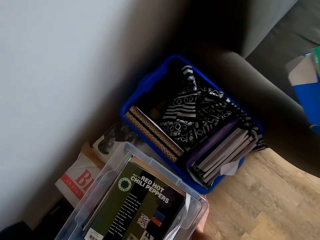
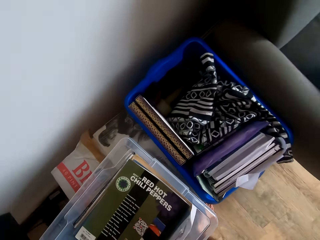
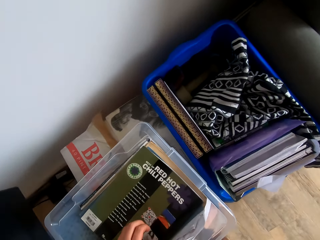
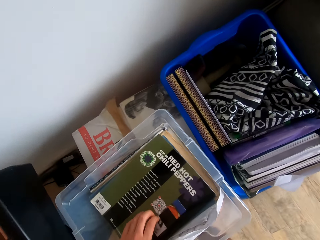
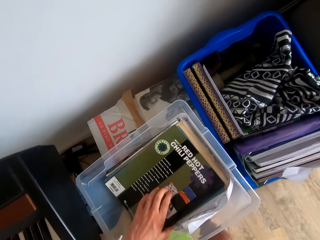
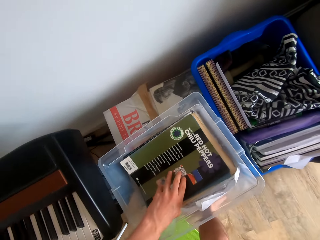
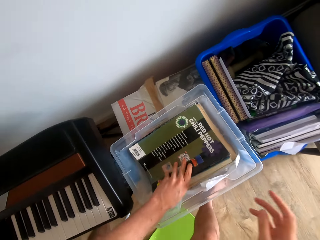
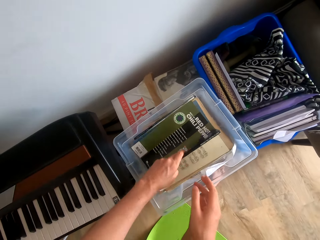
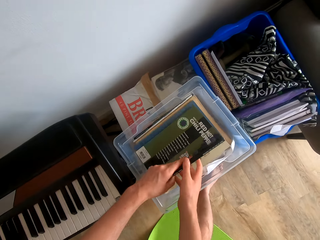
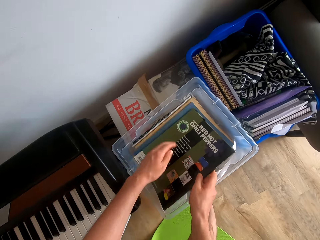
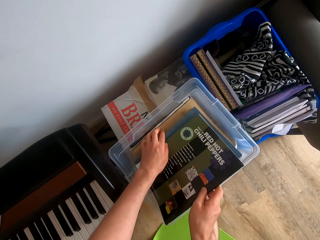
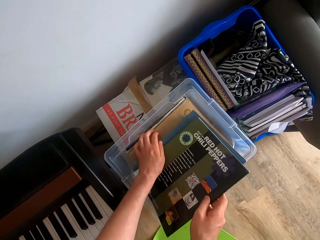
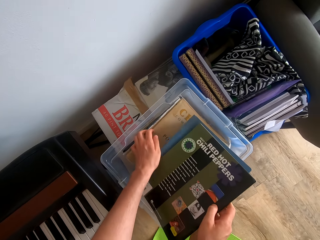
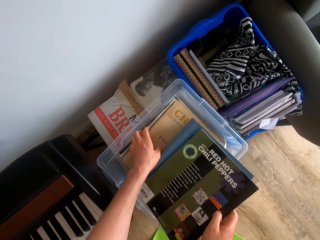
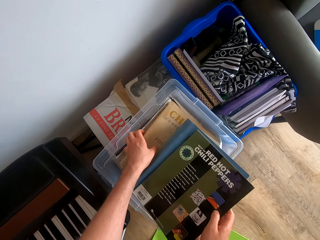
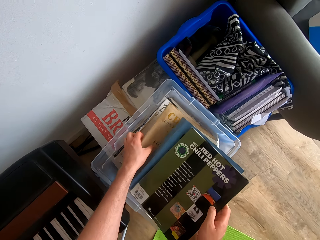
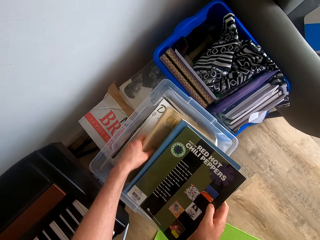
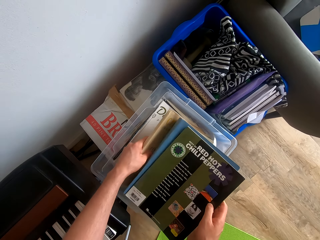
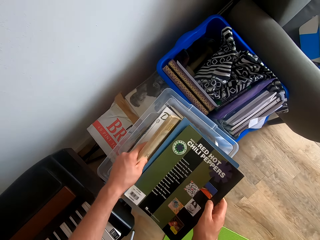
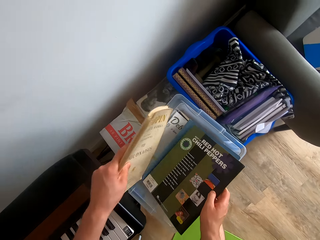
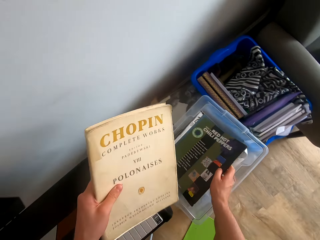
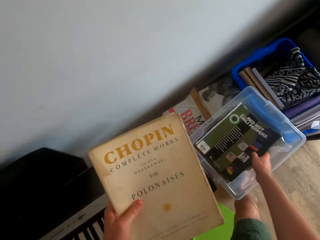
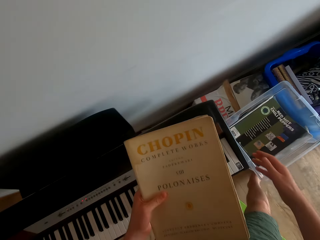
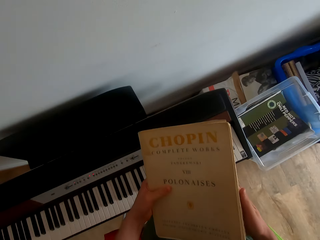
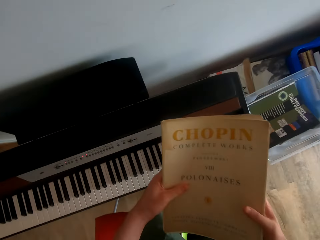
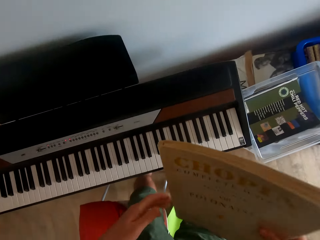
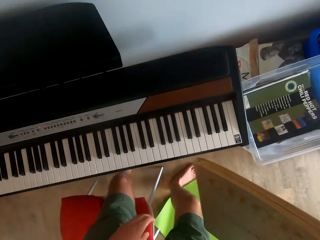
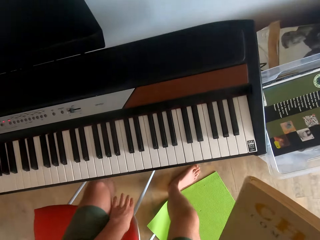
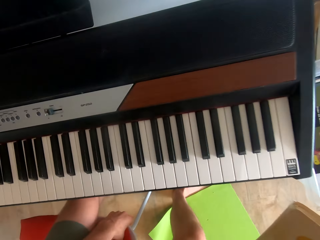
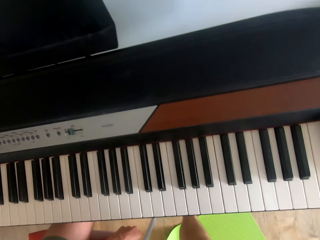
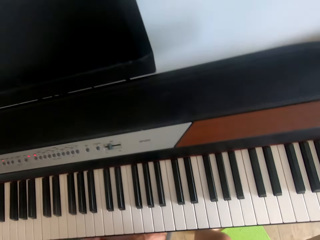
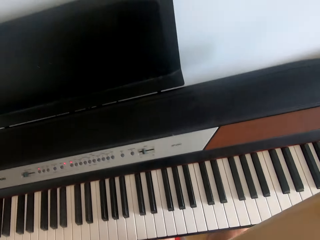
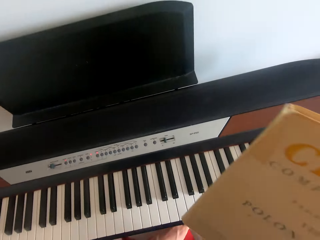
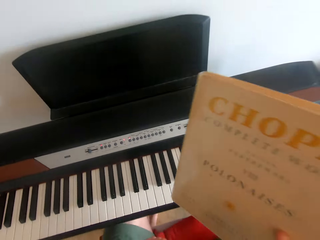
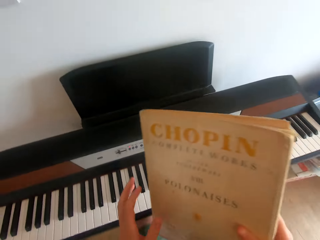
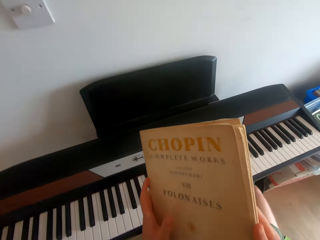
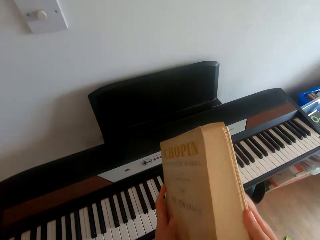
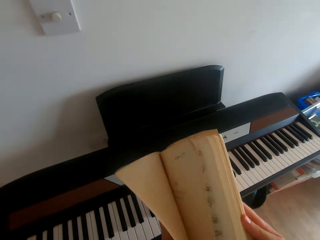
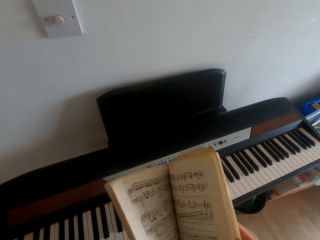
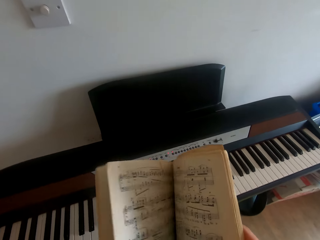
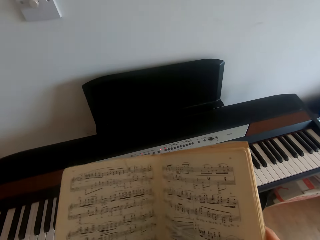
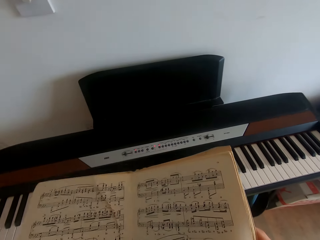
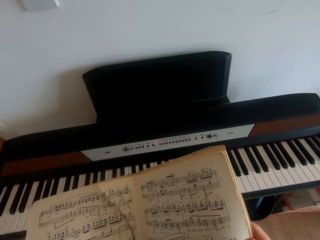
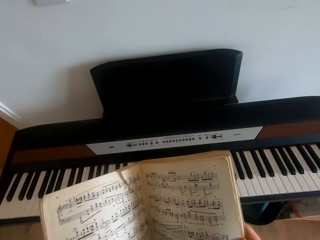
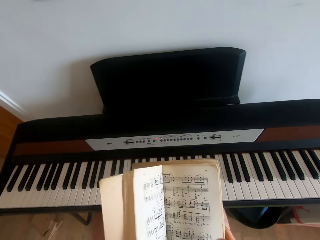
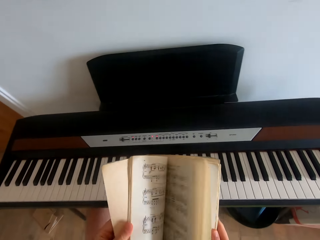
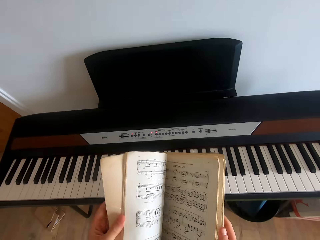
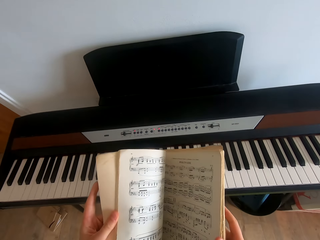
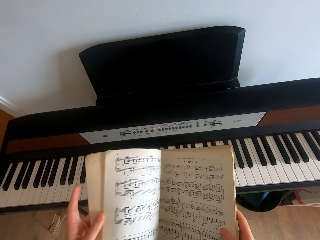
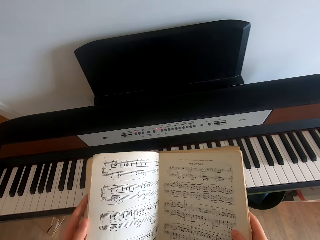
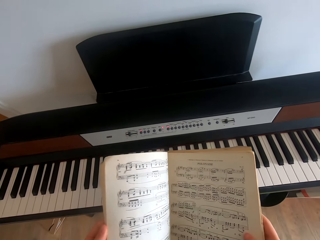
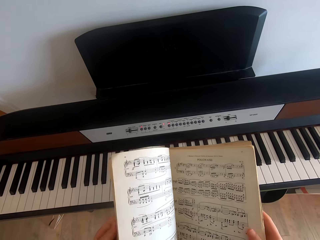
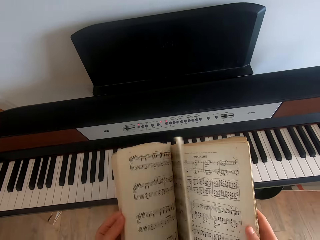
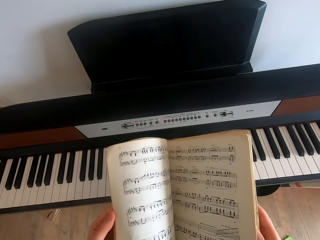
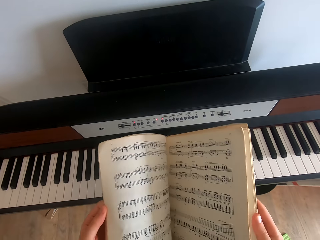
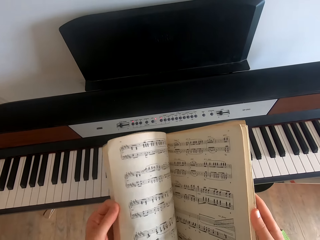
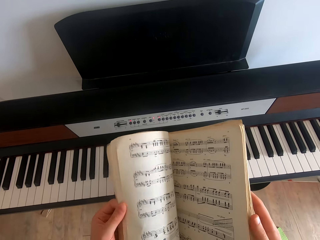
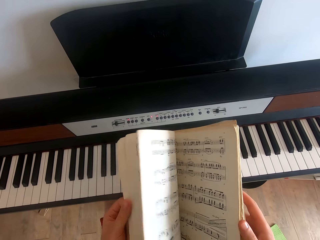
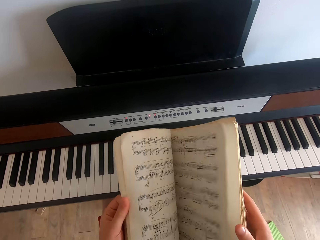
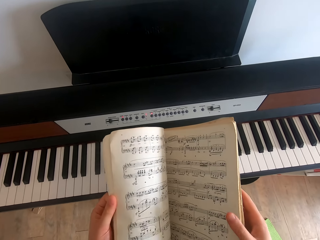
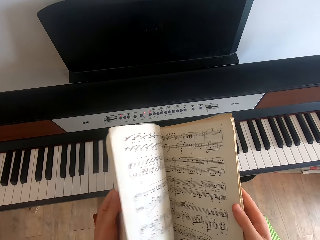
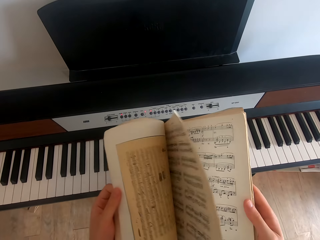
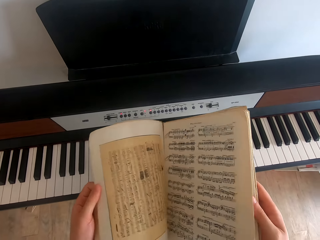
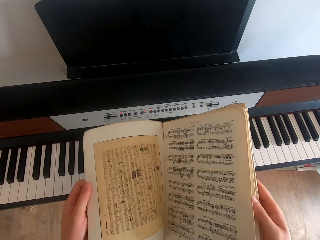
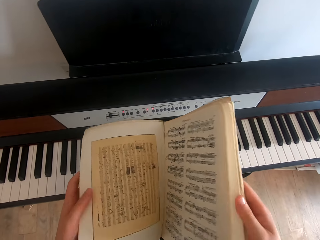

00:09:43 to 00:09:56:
The camera wearer puts the box and the hymn book on the couch or chair. They pick up a hymn book from the basket with the left hand. They pull the chair with the left hand and sit on the chair. They hold the book with the left hand. They open the book with both hands. They flip through the pages of the hymn book.

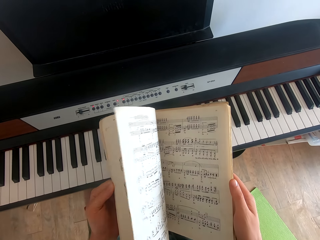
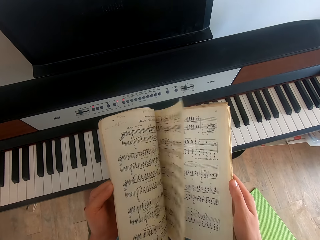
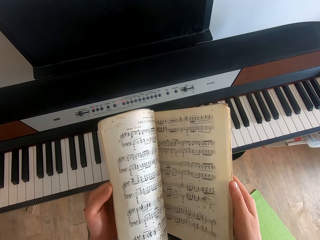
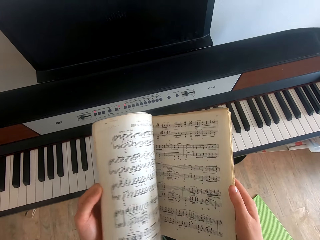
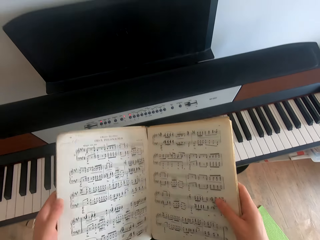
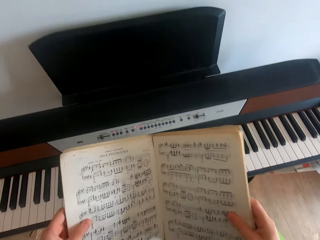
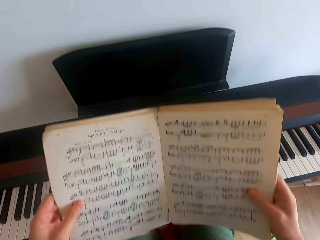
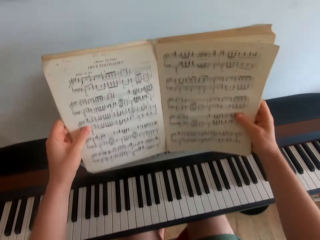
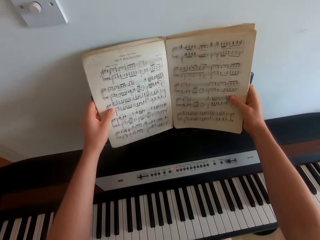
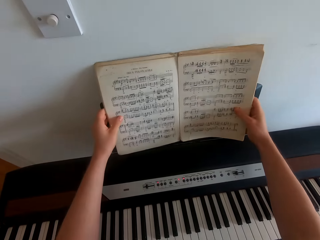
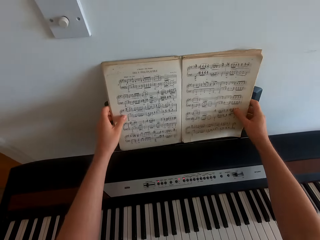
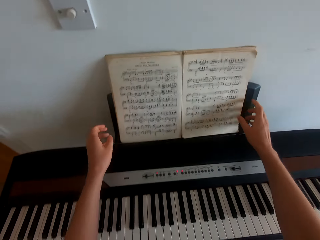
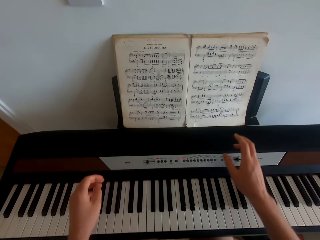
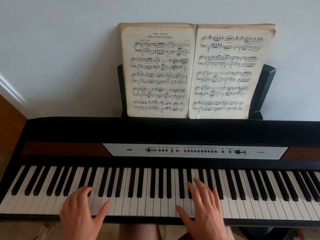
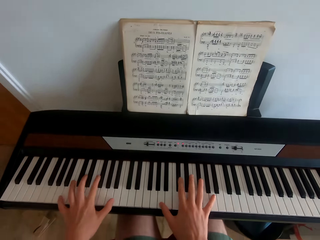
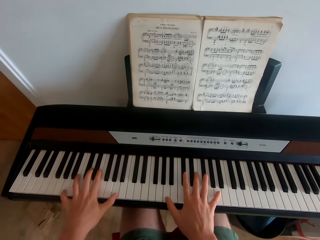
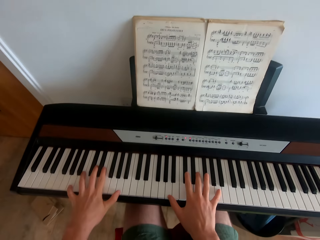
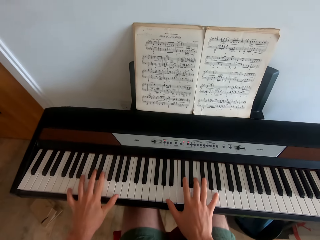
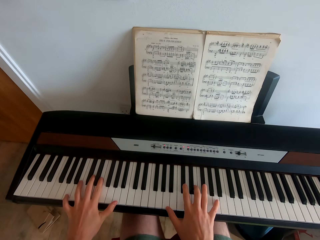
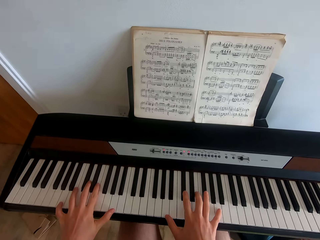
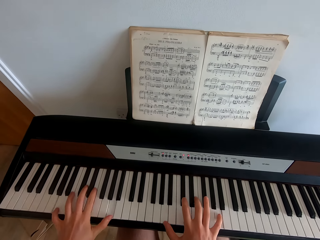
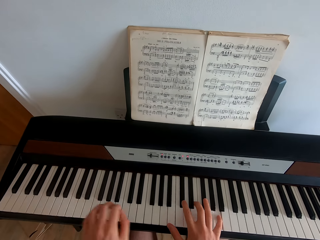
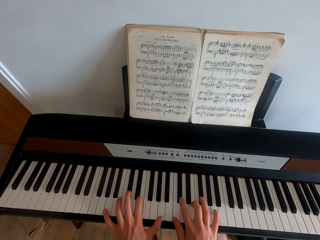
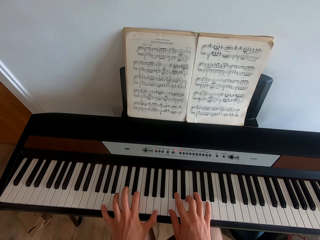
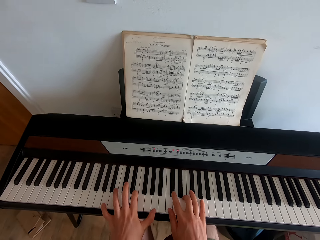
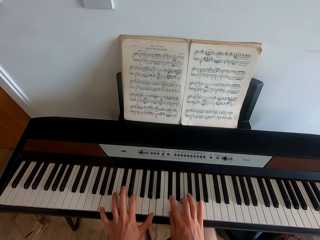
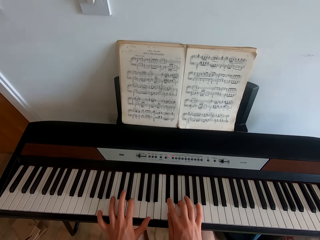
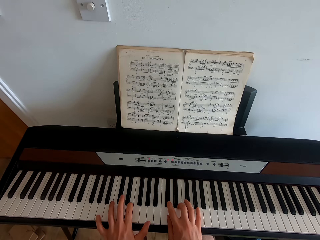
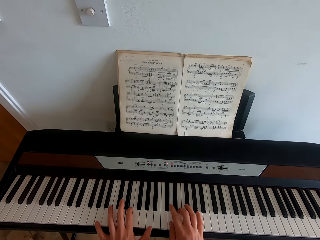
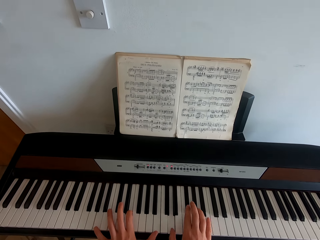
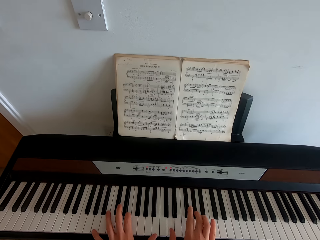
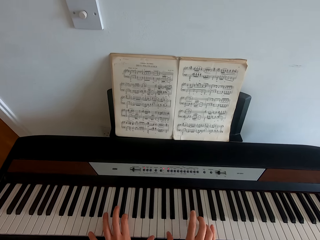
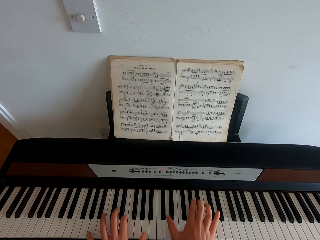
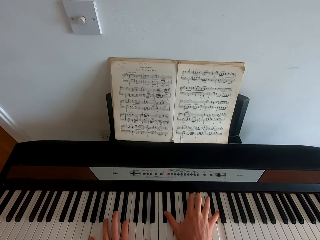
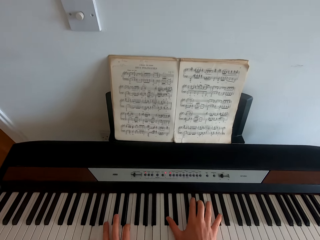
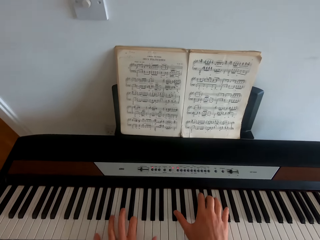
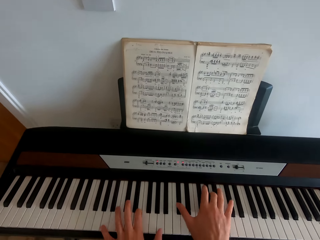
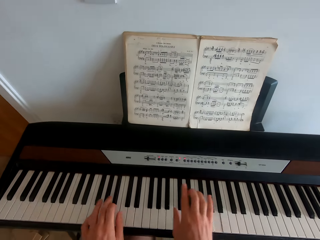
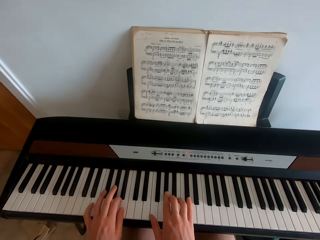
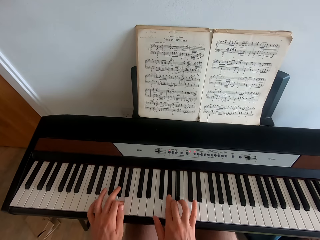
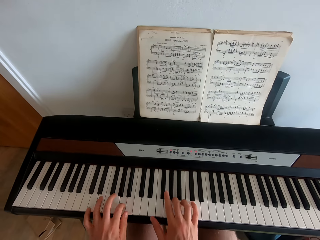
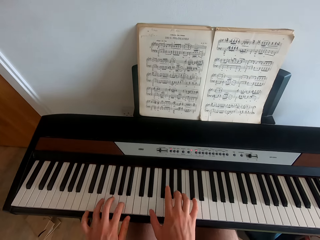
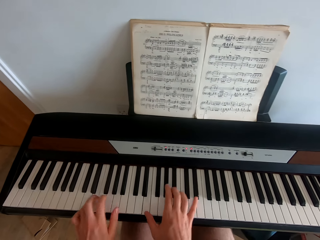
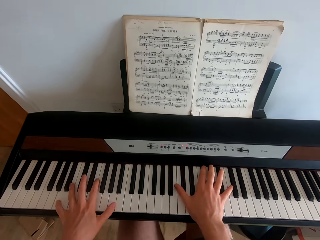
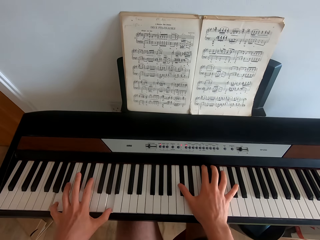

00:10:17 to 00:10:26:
The camera wearer swings both hands. They put the hymn book on the music rack. They swing both hands. They play the piano.
